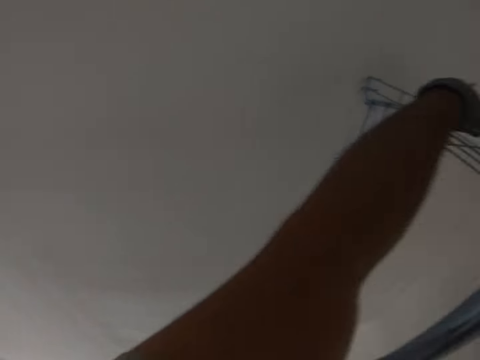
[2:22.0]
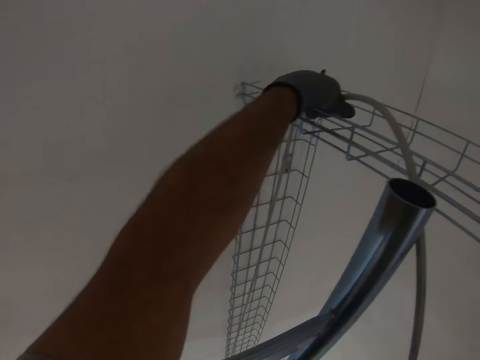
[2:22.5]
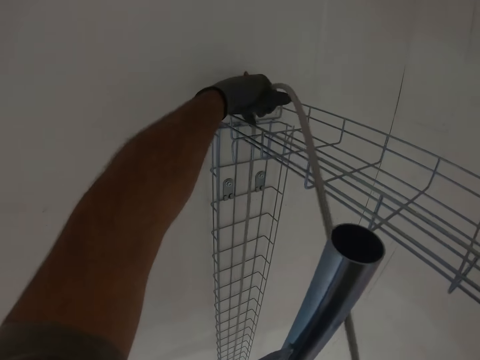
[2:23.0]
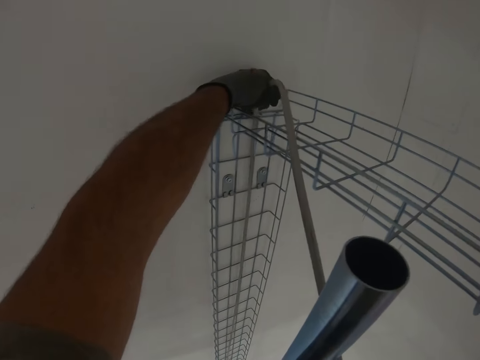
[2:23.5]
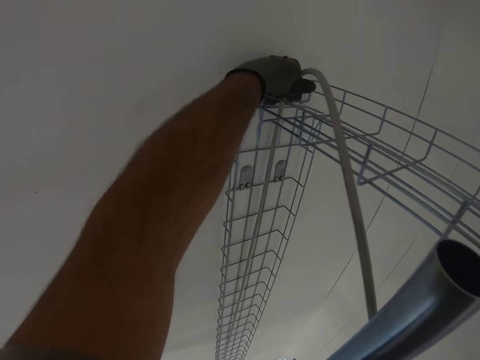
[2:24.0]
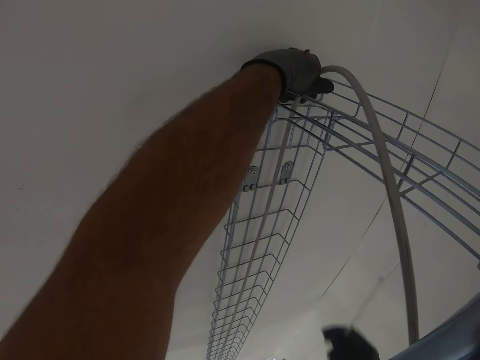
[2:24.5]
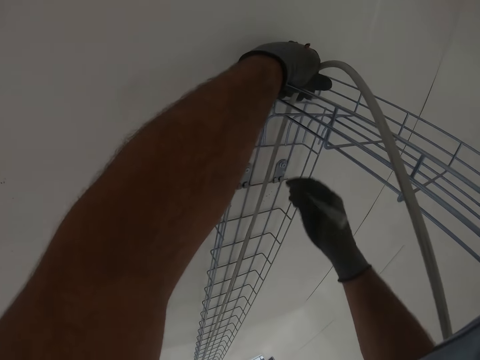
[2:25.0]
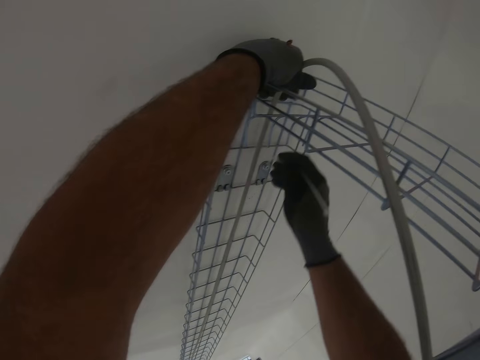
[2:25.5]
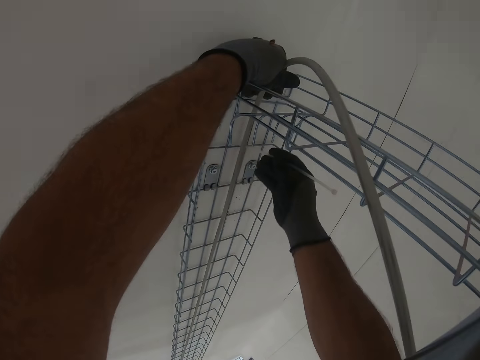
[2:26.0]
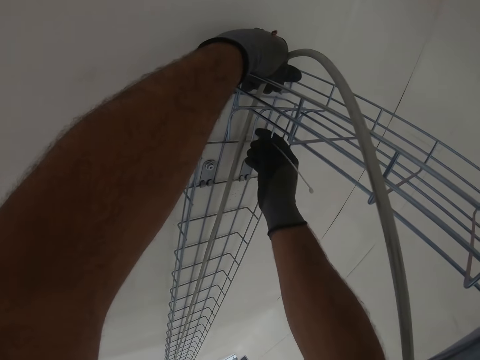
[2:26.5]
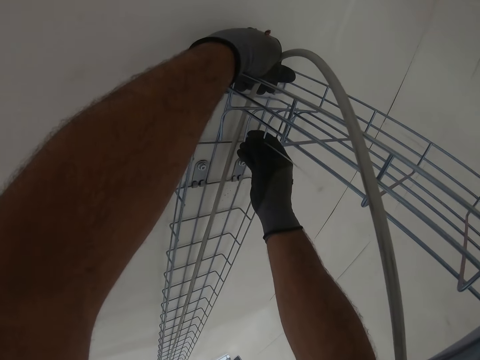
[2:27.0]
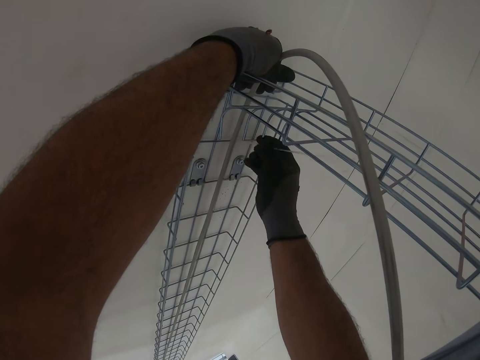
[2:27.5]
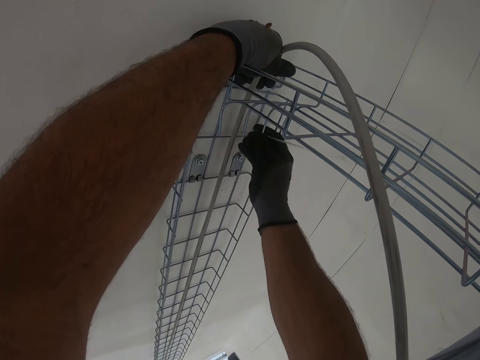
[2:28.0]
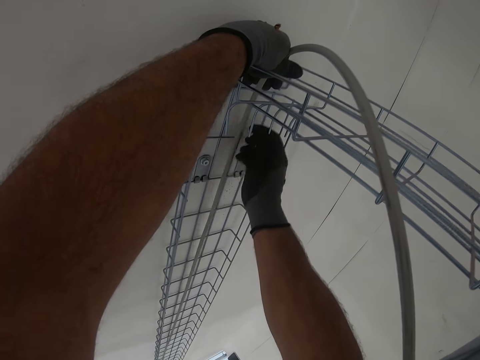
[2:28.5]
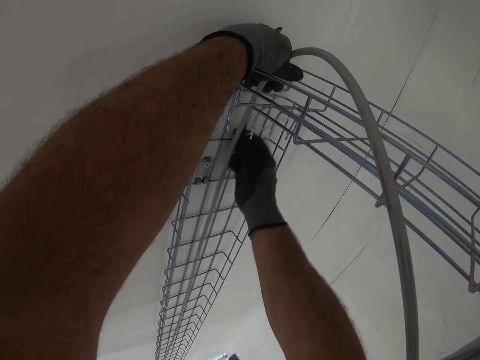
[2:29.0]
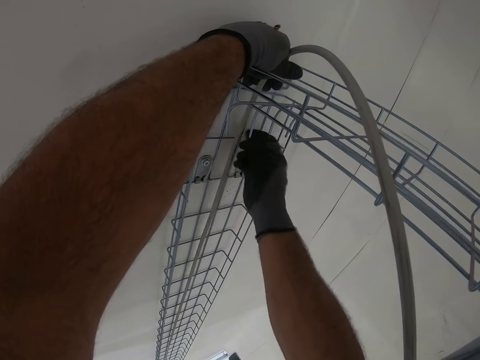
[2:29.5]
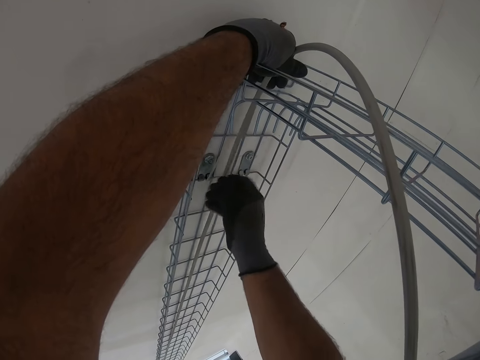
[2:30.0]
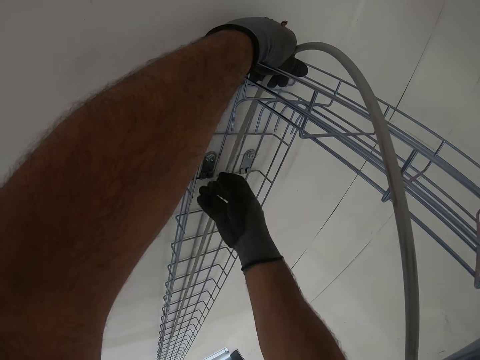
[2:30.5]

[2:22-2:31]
The camera wearer ties the cables with a cable tie on the wire.

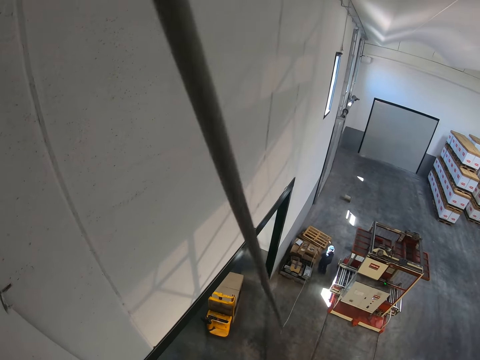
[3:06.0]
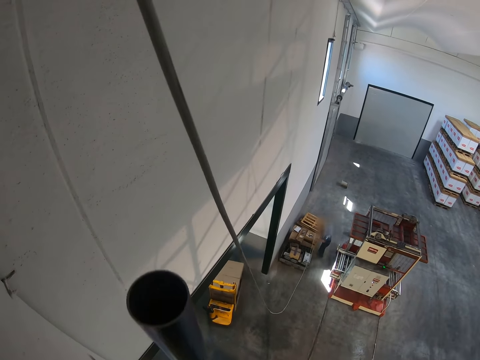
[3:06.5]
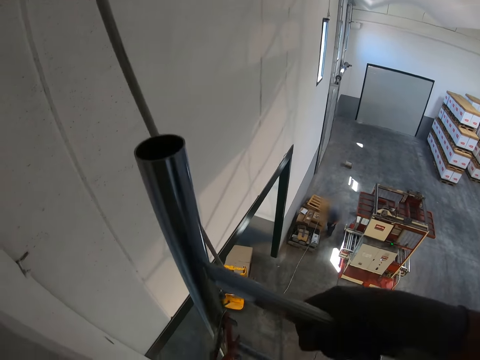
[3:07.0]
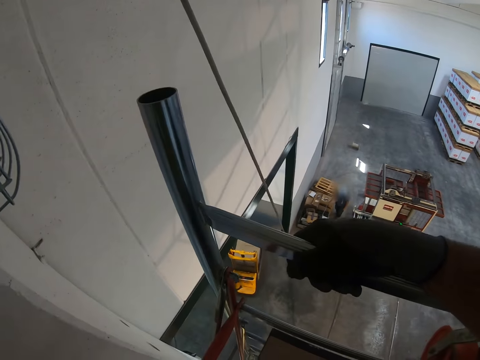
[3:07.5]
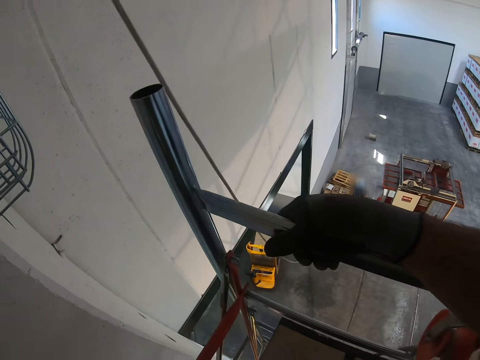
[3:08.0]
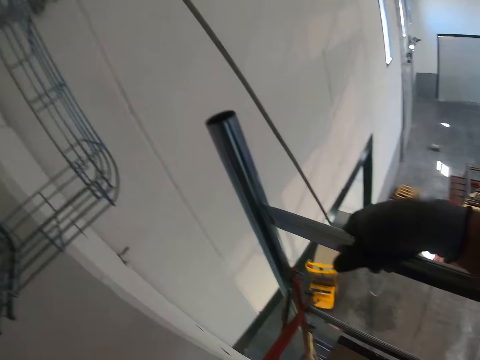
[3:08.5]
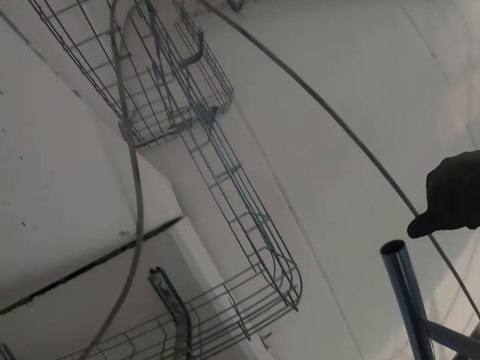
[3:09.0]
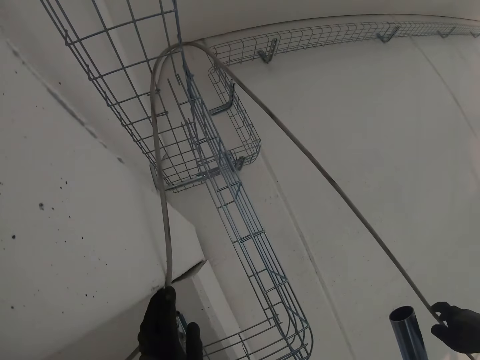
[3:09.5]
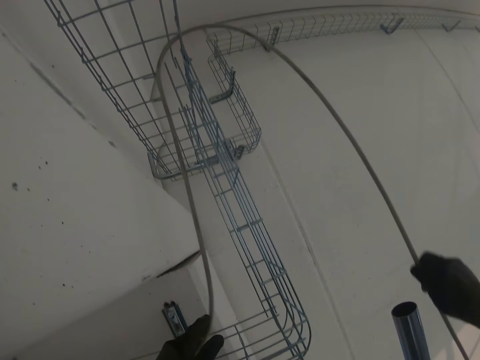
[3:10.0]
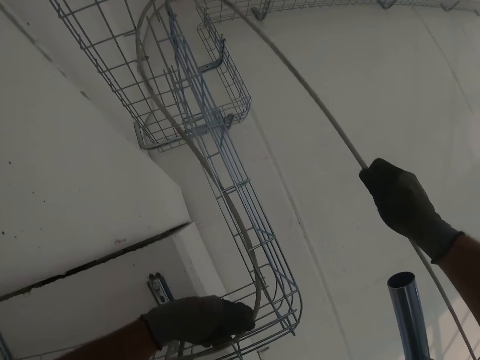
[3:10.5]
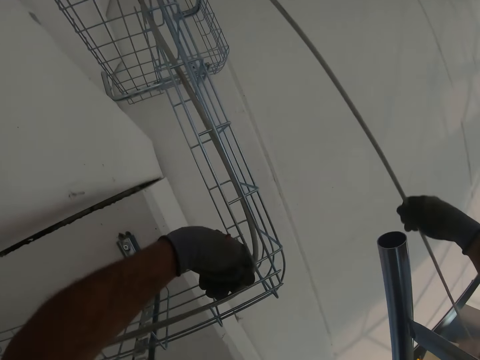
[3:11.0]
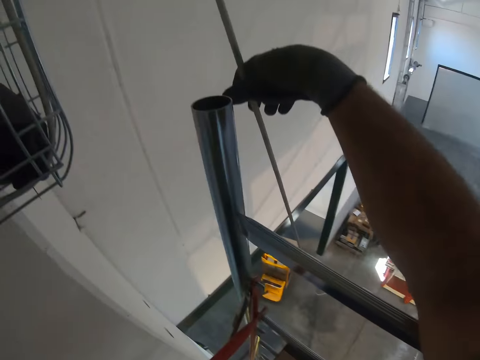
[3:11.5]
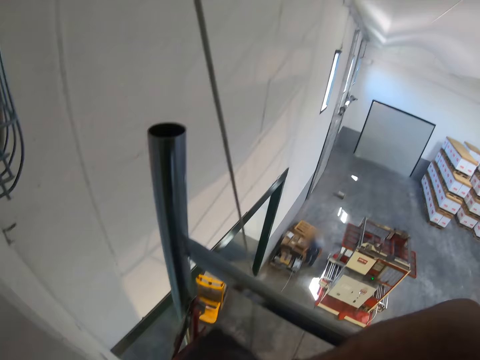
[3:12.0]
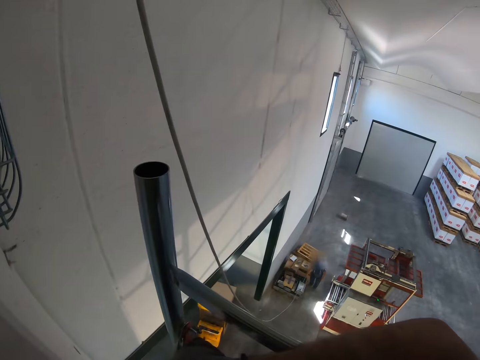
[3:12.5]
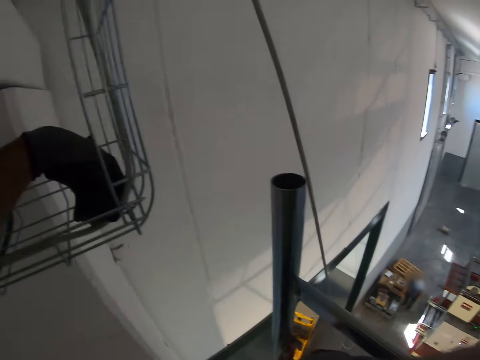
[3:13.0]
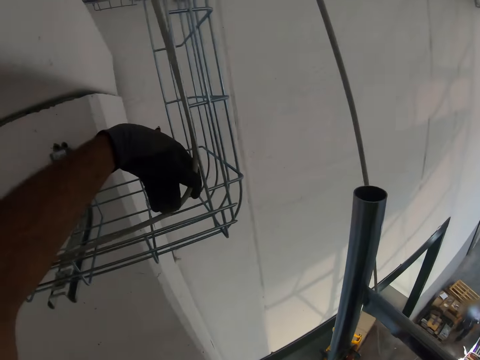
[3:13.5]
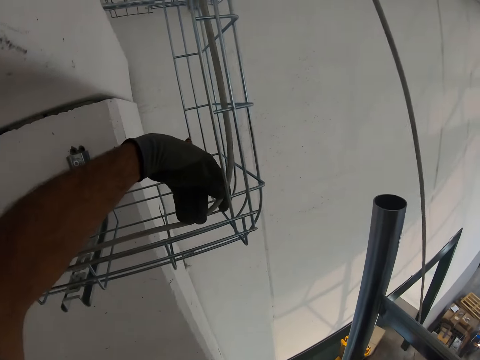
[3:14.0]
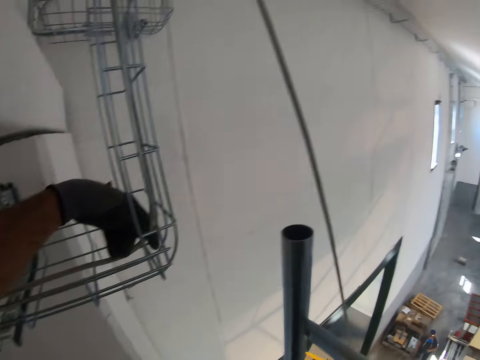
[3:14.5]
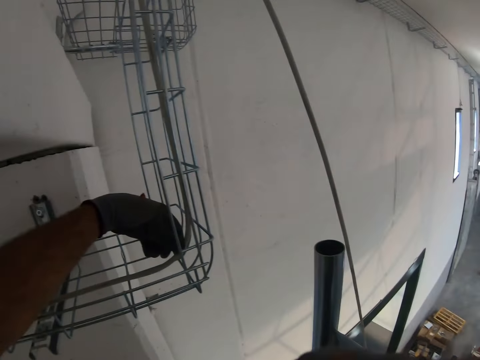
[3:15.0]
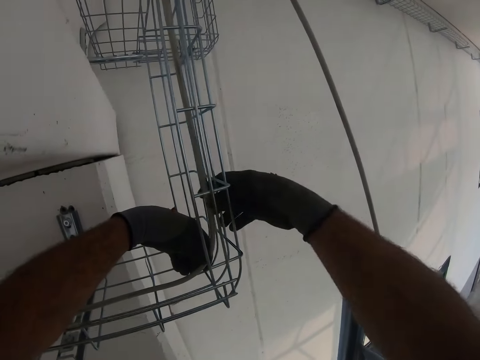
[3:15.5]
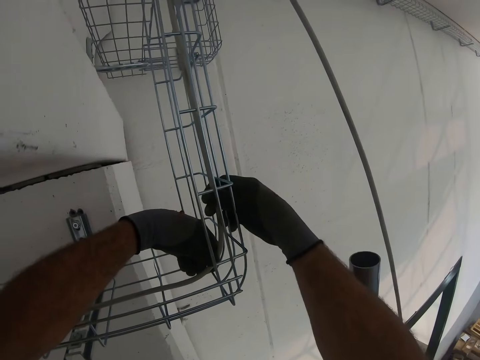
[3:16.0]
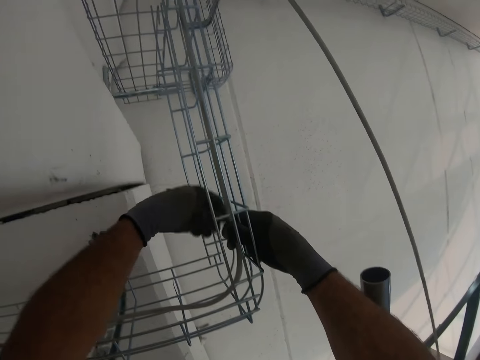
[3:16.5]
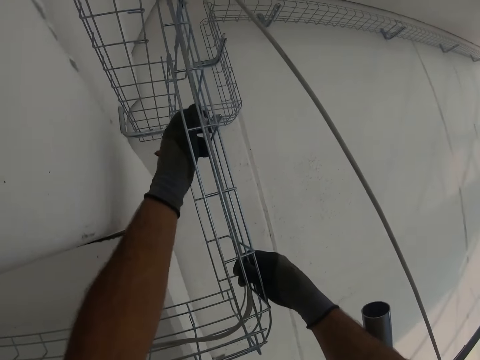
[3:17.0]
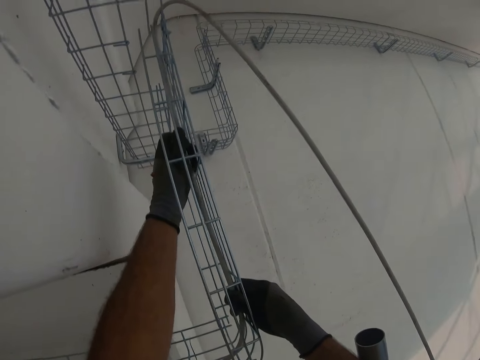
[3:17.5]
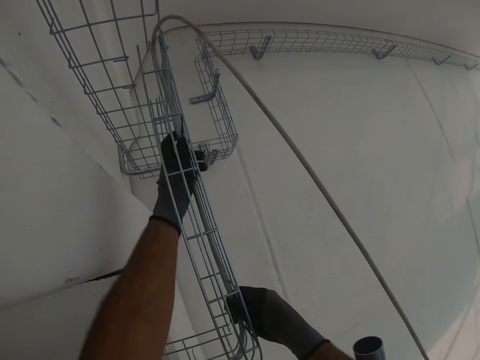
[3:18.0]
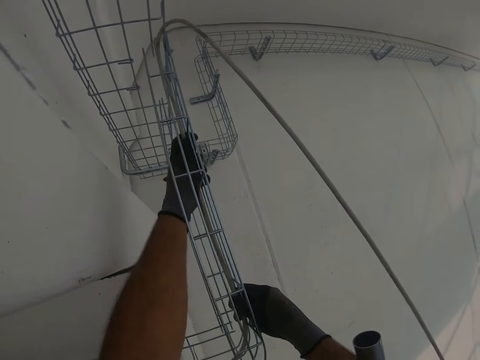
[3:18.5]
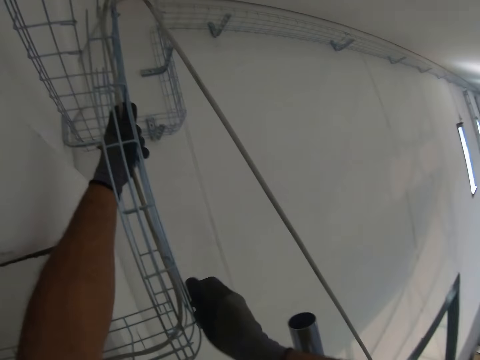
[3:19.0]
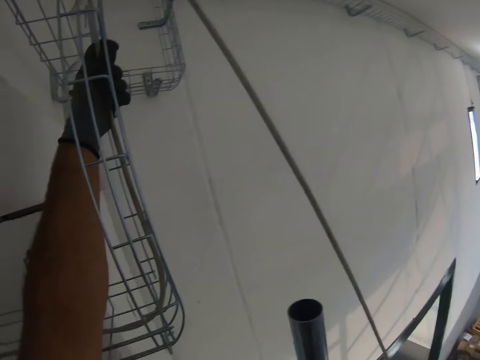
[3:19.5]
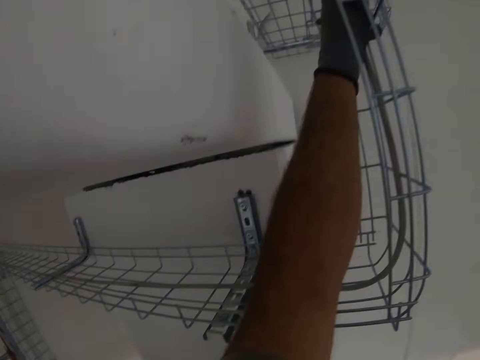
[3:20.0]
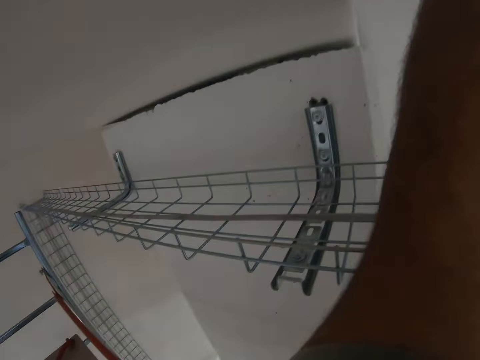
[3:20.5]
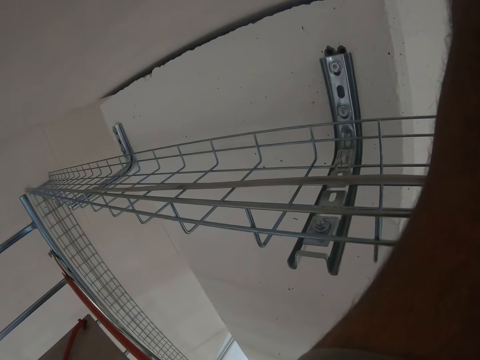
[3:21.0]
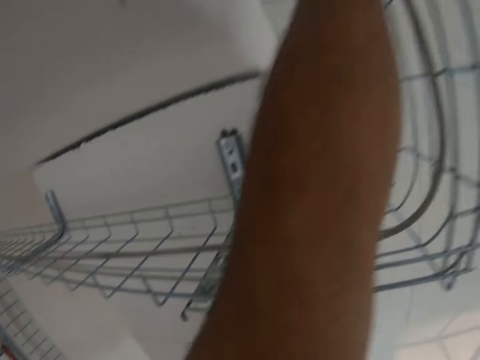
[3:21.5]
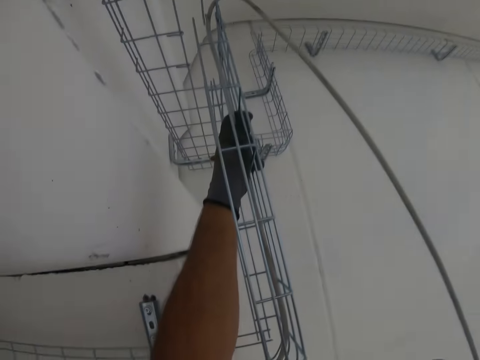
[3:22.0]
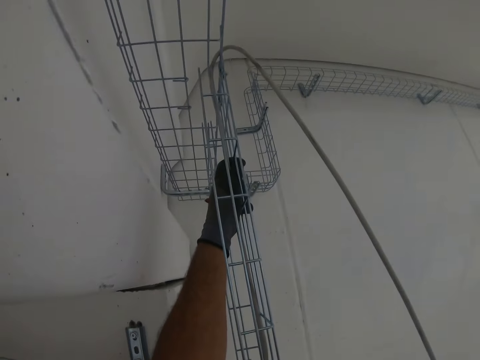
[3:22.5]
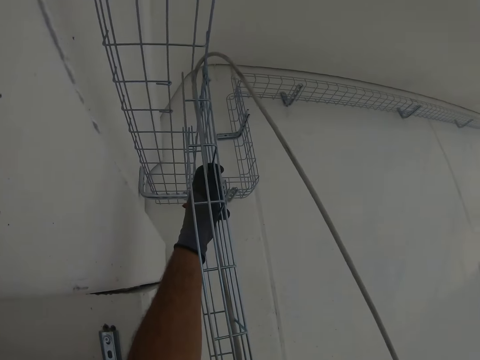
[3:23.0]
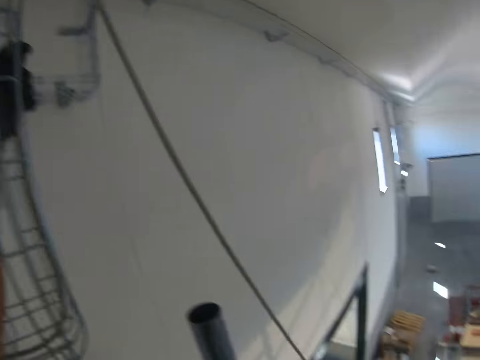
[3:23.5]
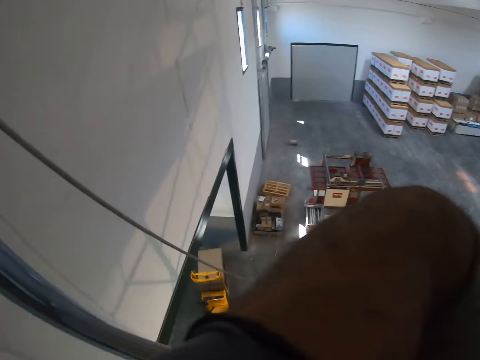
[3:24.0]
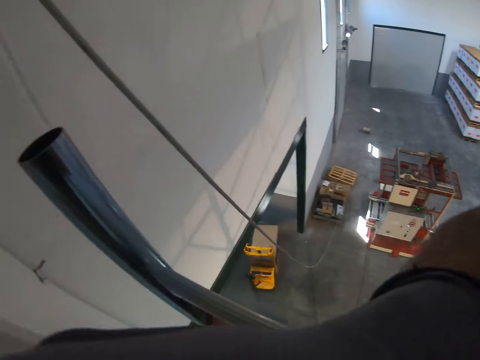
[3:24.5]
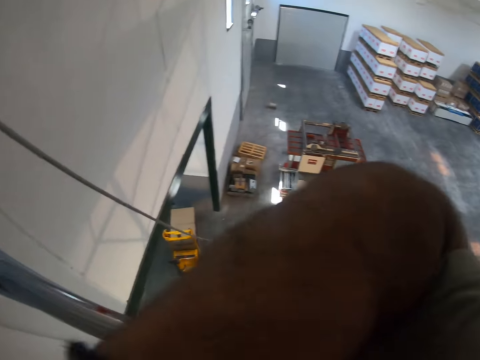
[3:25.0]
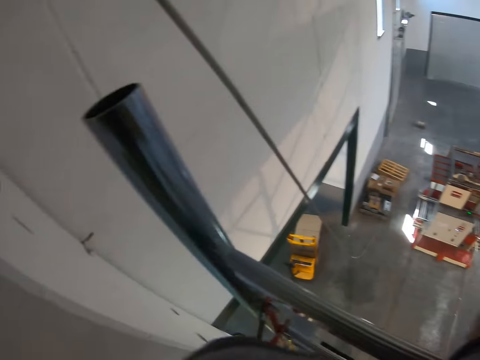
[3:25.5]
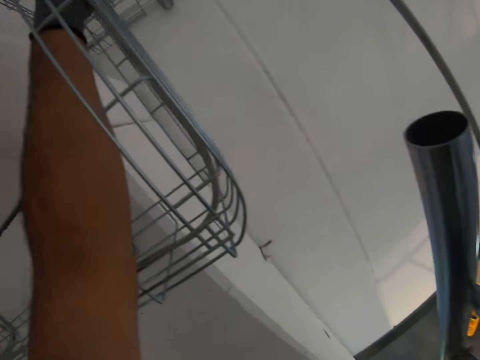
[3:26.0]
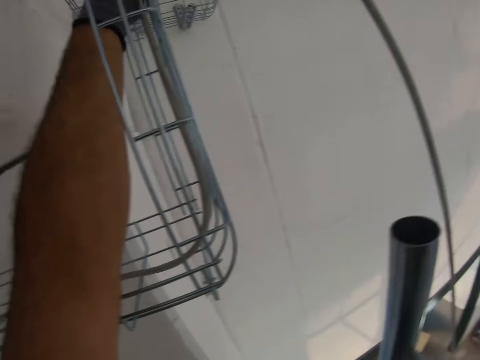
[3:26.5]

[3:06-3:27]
The camera wearer looks around the room. They pull the electric cable. They pass the electric cable via a mesh. They hold the electric cable. They look around the room. They hold the cable. They look around the room.
